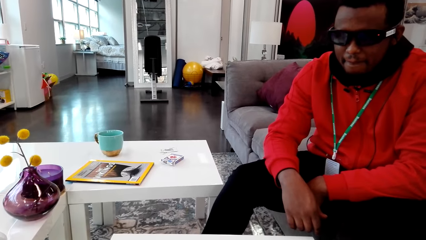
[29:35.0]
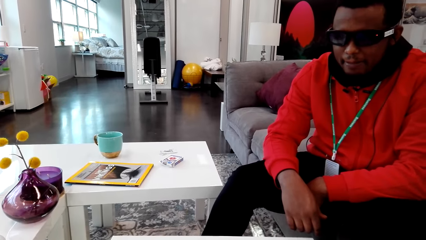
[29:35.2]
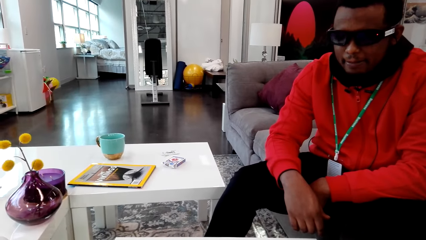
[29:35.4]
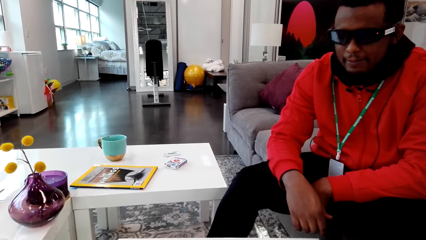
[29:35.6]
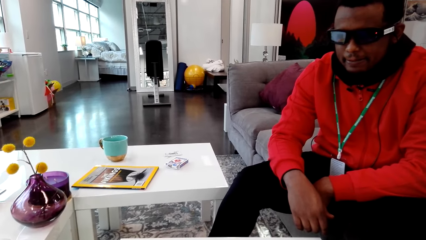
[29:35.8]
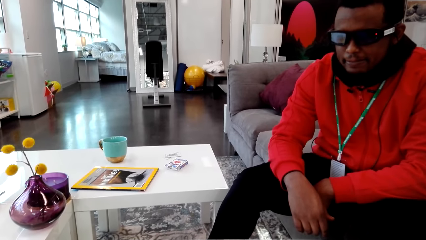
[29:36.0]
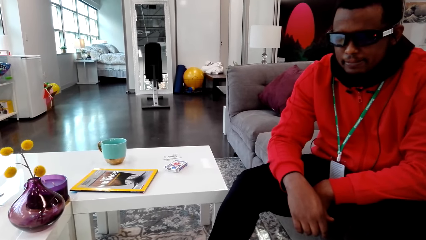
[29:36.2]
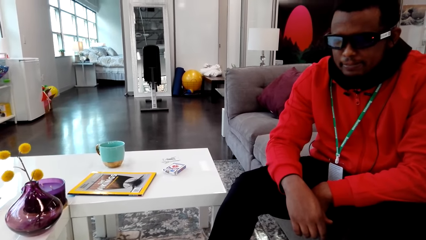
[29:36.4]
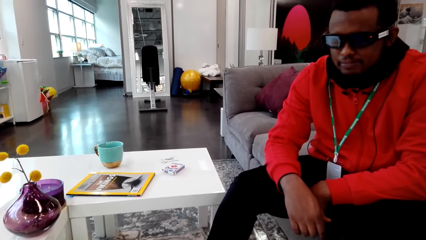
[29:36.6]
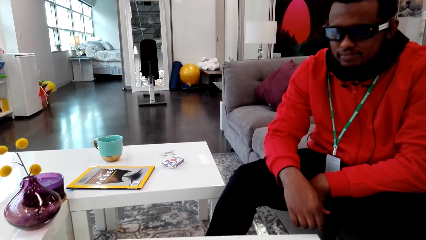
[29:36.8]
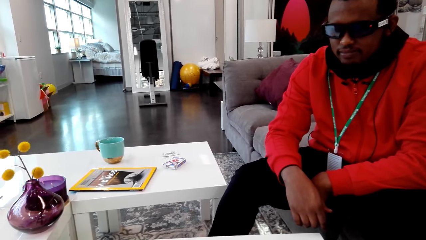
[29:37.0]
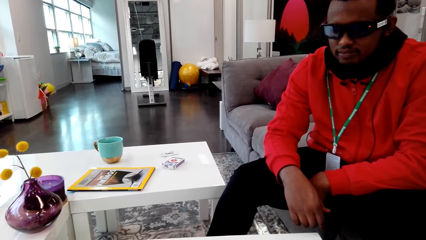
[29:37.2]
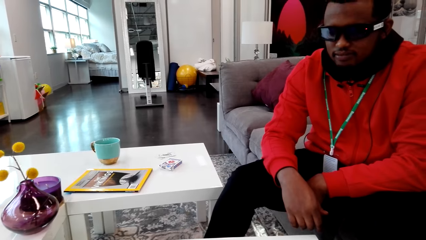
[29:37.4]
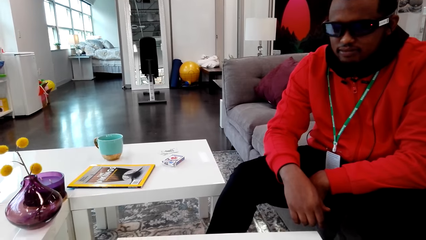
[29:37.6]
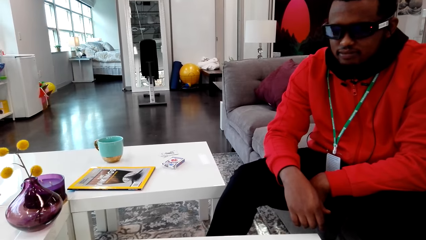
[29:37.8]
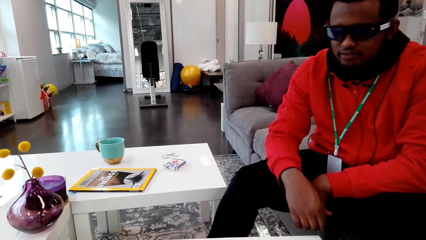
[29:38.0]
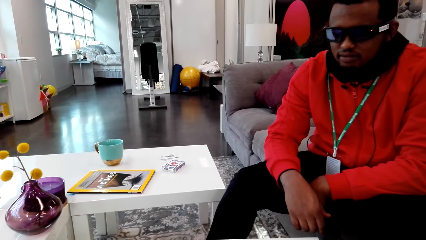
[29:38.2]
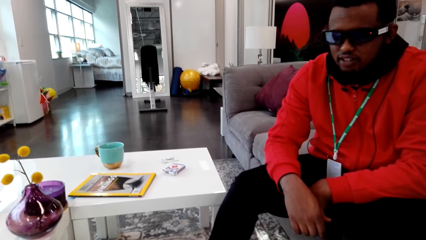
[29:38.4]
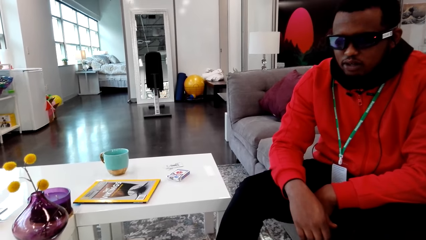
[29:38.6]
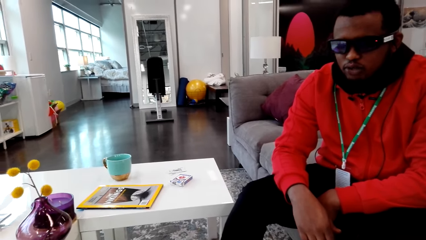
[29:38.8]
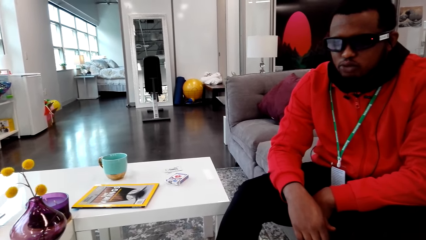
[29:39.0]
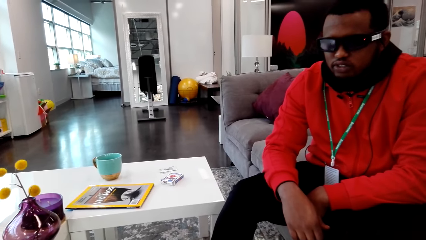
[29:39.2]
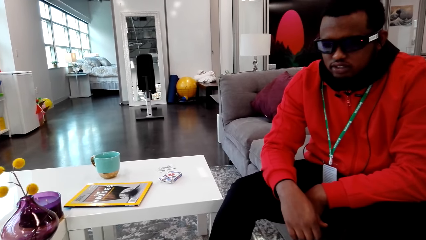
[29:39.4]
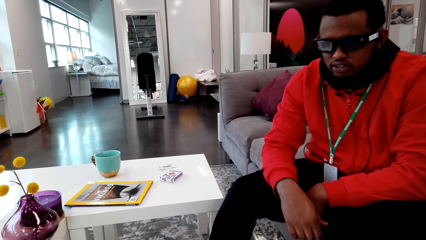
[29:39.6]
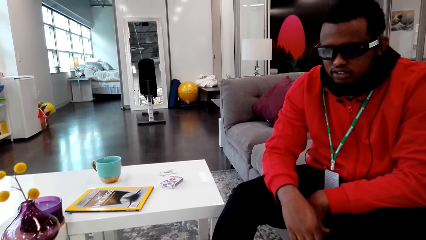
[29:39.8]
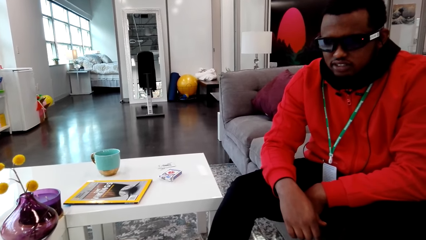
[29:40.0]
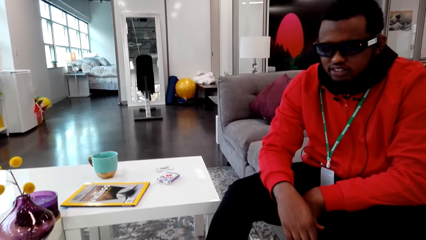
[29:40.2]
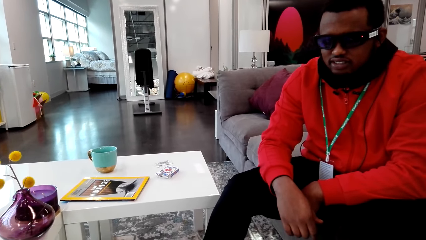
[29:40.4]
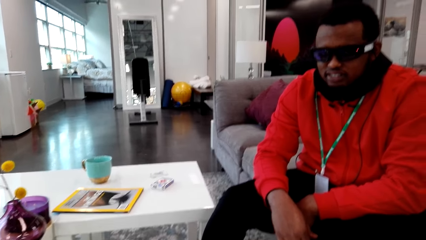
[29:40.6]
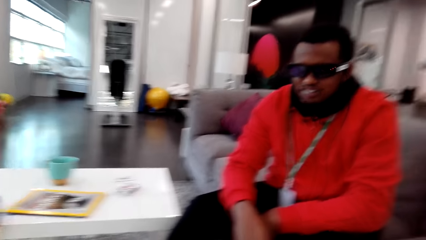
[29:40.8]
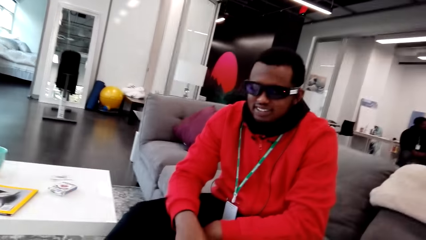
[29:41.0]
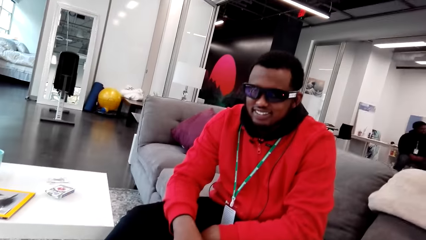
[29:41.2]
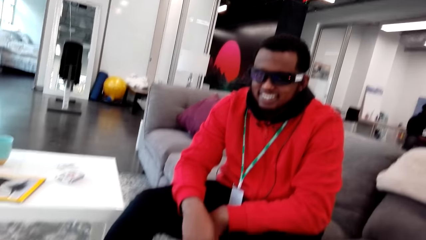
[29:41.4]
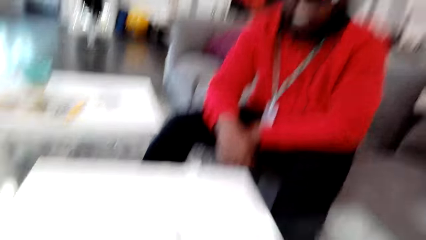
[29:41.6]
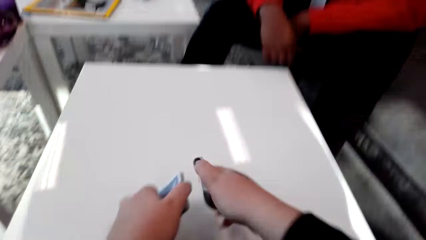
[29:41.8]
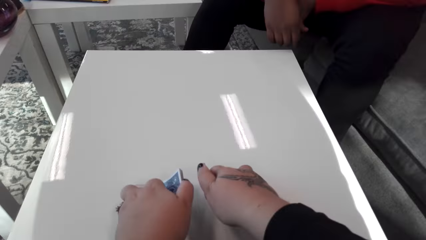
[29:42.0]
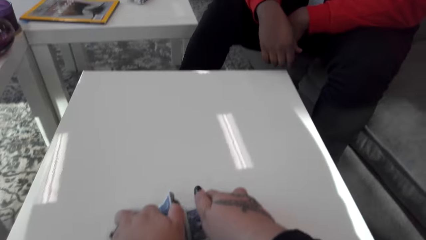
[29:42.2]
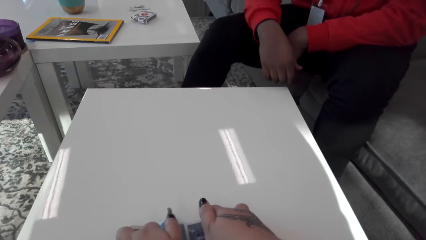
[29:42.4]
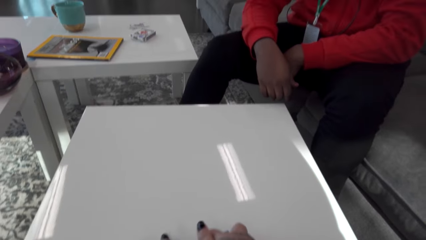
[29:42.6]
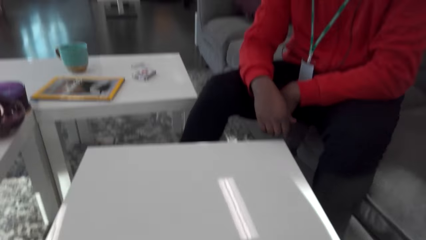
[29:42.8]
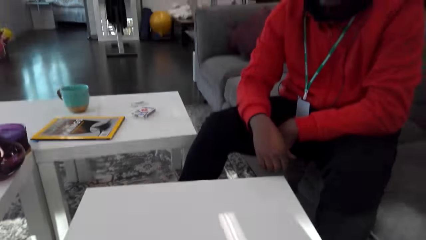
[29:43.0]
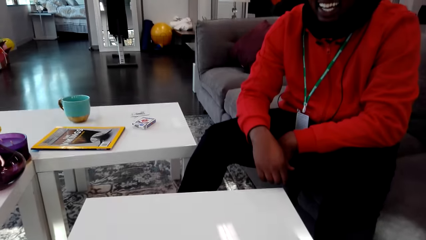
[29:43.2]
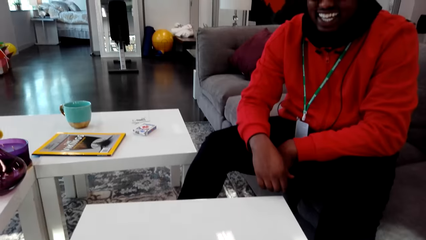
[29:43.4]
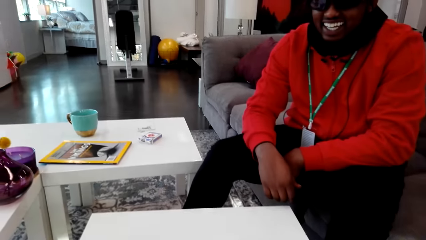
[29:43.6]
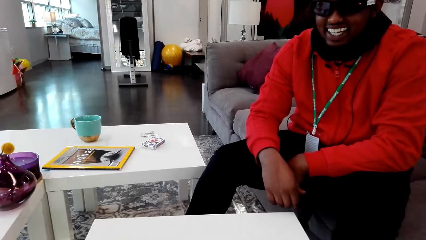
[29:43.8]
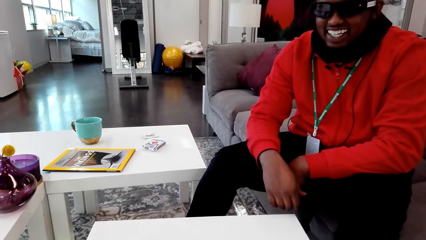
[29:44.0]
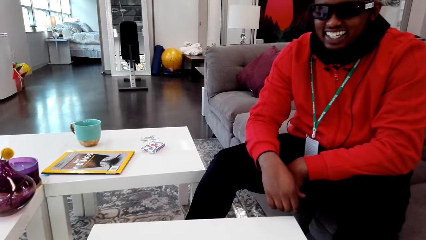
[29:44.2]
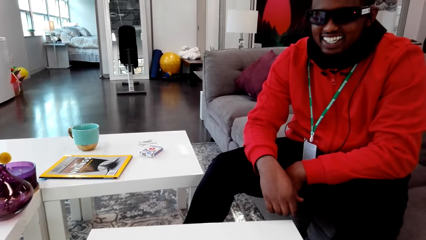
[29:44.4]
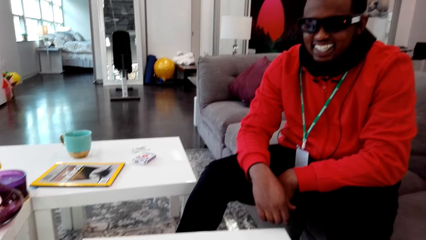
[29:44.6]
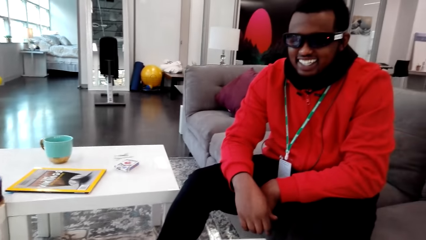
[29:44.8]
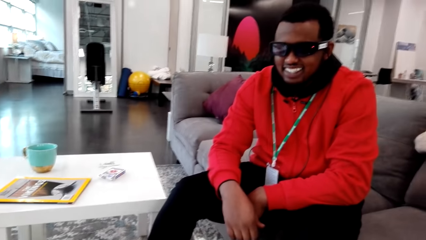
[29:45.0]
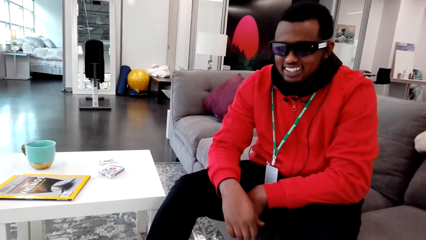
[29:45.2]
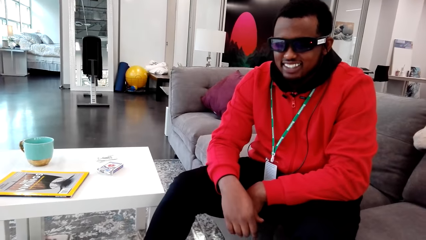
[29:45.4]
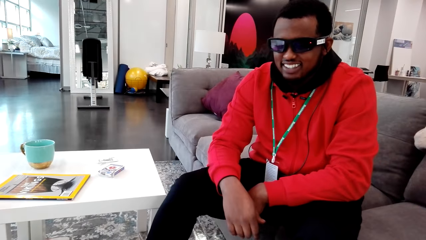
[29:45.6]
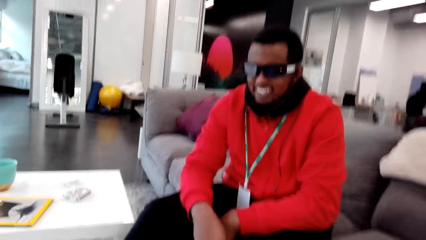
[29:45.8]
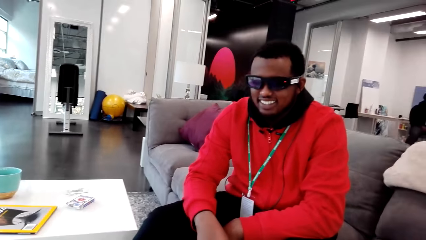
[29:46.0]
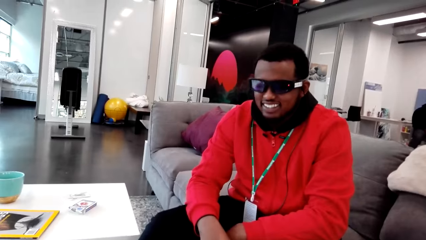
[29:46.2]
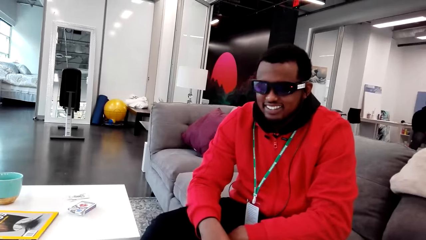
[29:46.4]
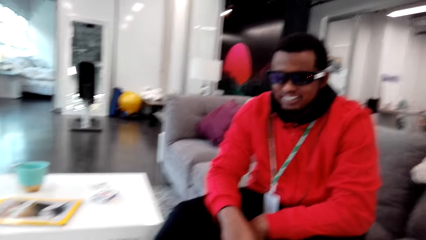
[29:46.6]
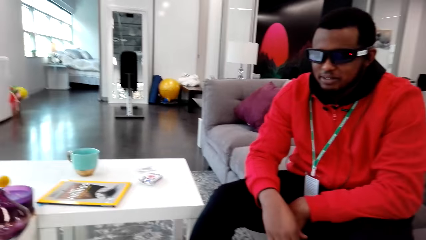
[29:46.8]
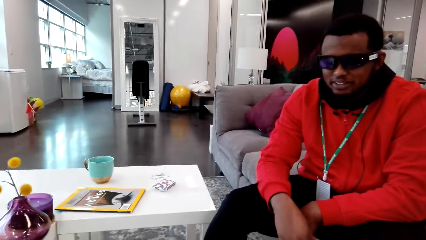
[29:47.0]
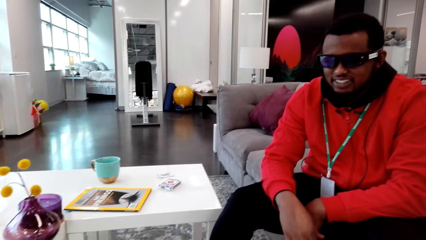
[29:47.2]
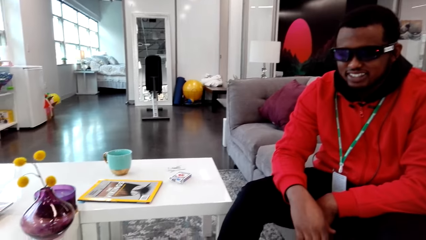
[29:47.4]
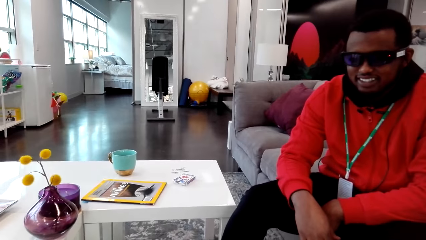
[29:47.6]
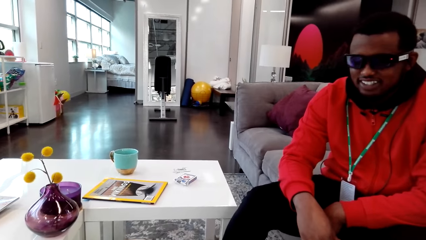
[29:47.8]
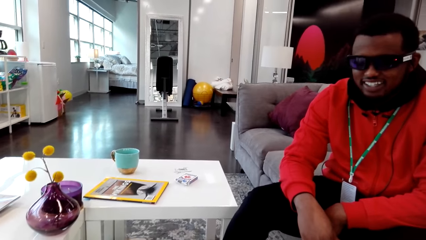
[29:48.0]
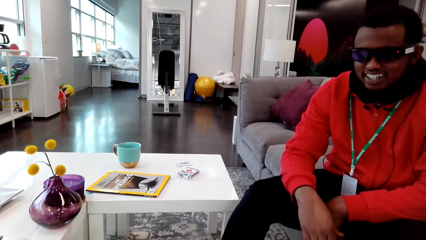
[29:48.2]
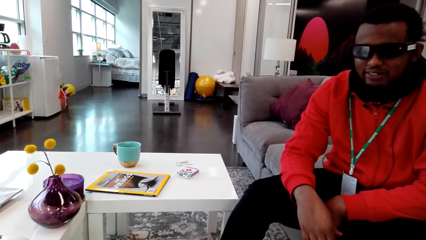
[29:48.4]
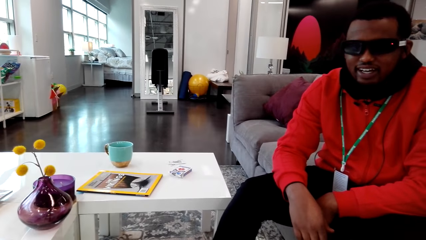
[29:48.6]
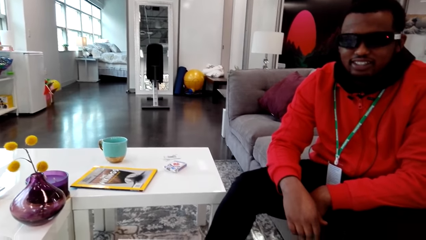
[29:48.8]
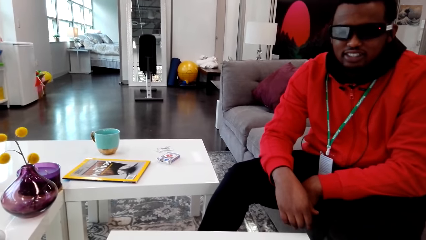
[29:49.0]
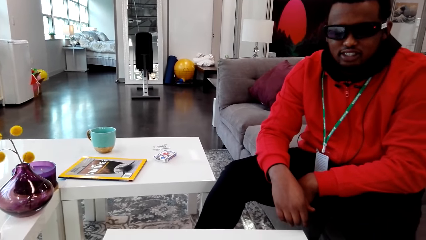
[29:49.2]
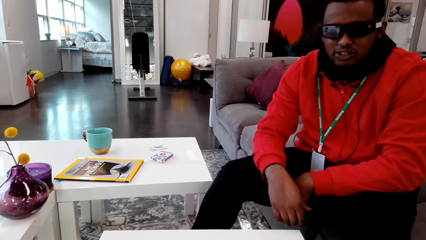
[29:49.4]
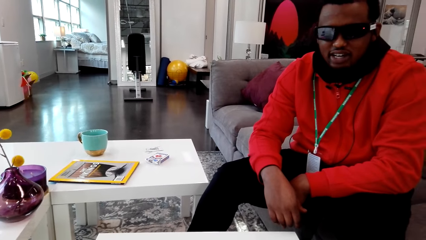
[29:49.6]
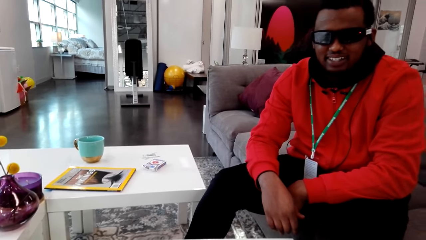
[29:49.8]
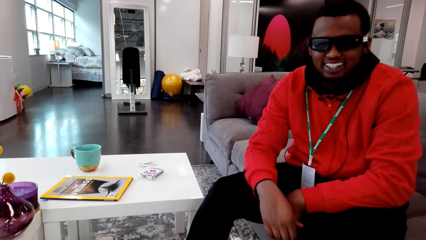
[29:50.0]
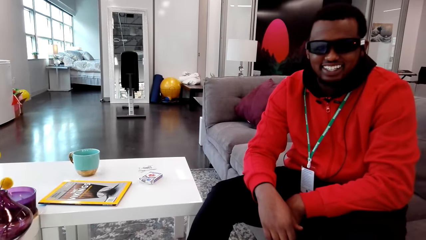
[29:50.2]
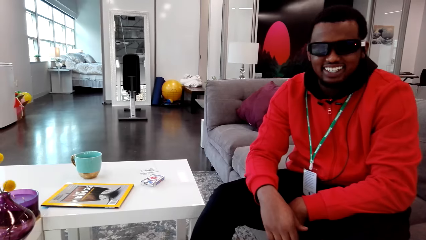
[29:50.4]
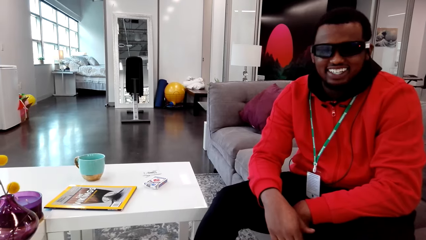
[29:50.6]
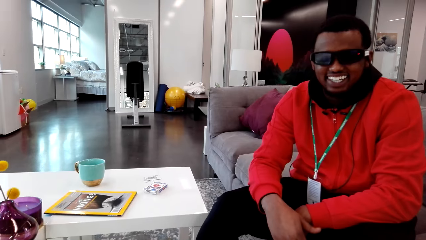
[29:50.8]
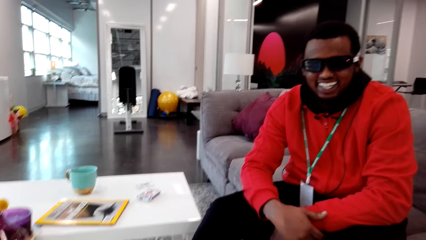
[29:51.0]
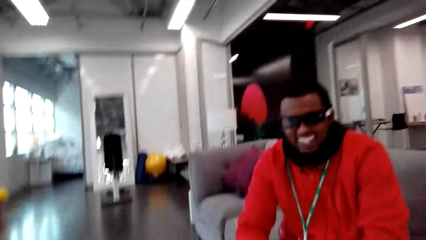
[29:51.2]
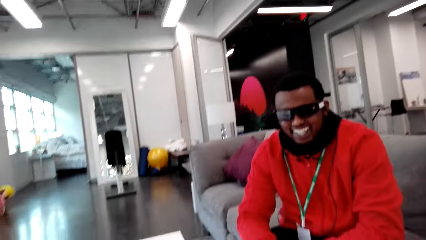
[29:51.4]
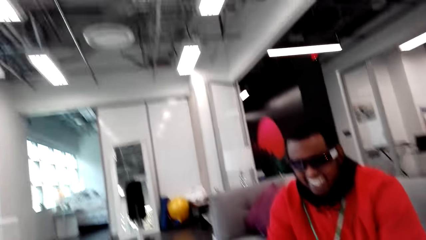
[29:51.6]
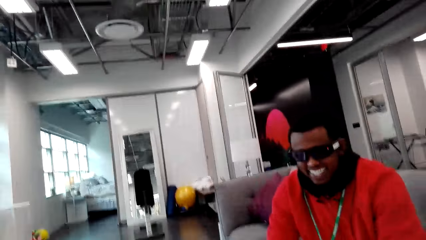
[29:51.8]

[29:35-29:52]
The camera wearer talks to the man. The man talks. The camera wearer talks. They laugh. They drop cards on the table. They shuffle cards. They talk to the man. The man talks to the camera wearer.
